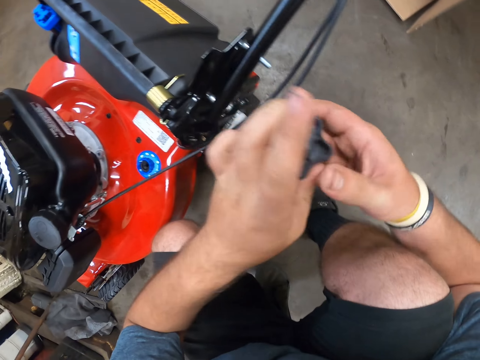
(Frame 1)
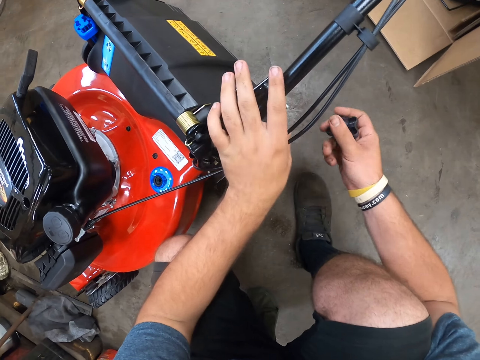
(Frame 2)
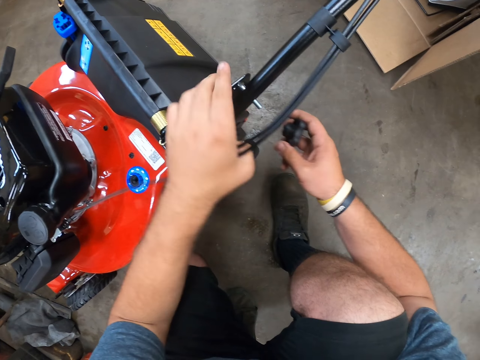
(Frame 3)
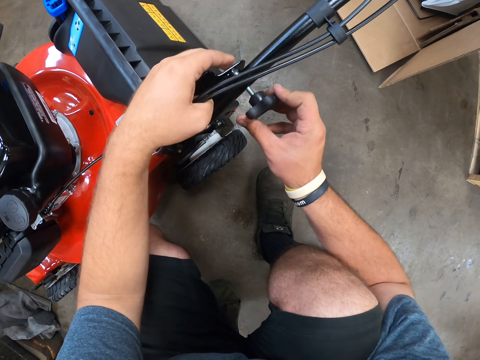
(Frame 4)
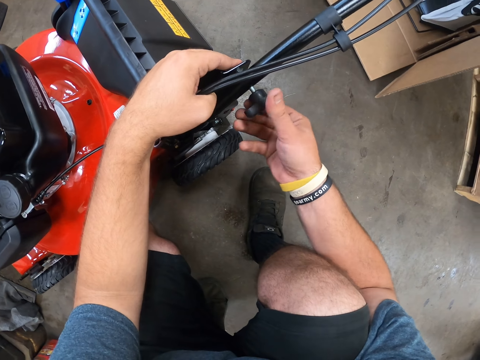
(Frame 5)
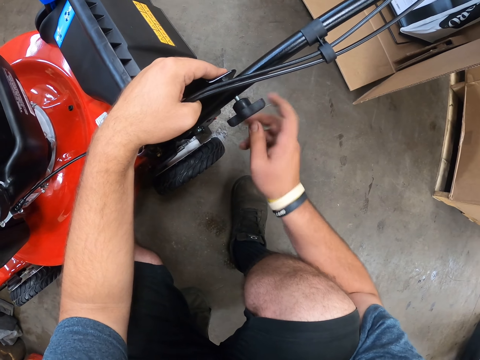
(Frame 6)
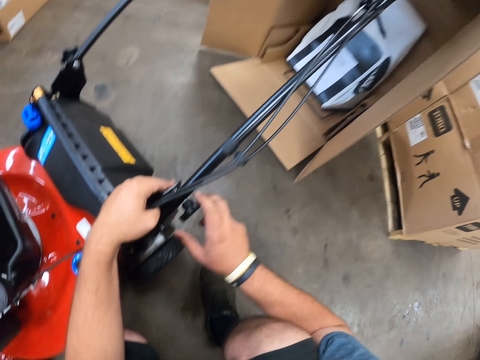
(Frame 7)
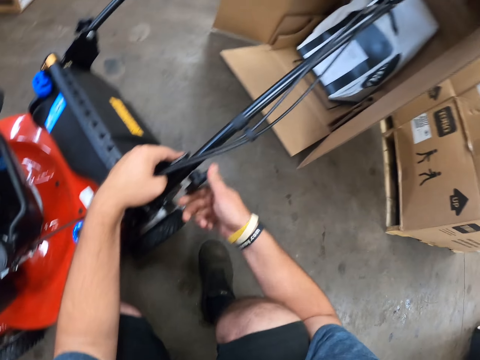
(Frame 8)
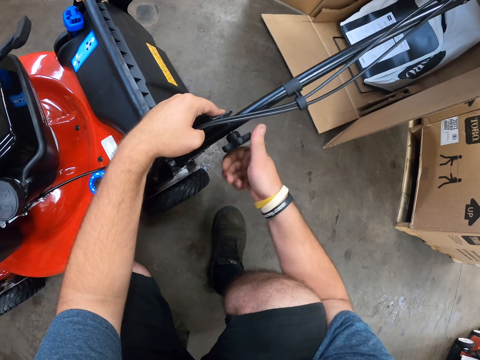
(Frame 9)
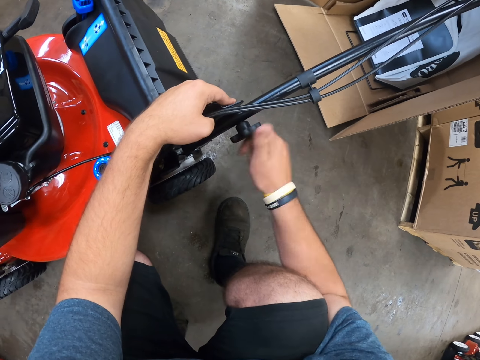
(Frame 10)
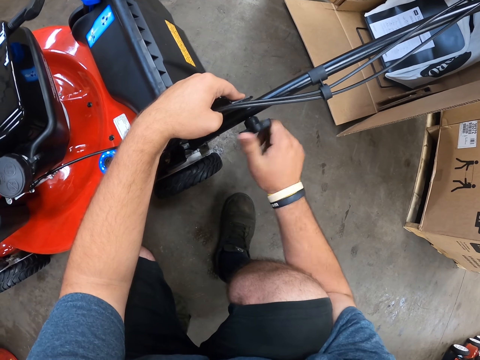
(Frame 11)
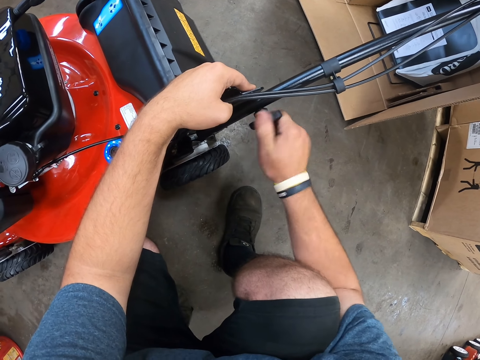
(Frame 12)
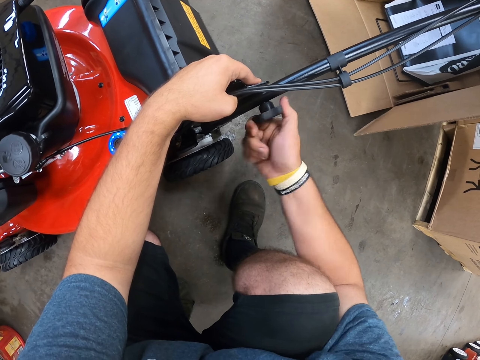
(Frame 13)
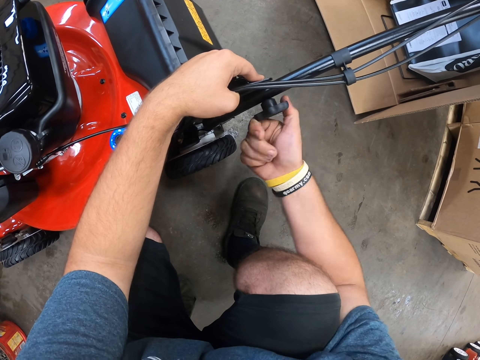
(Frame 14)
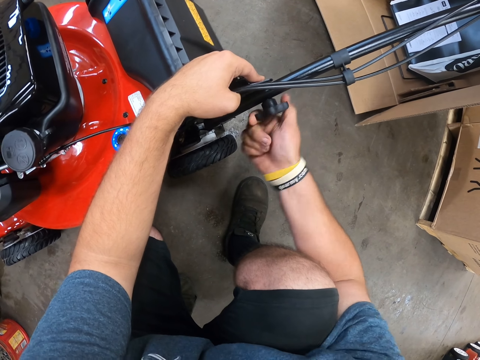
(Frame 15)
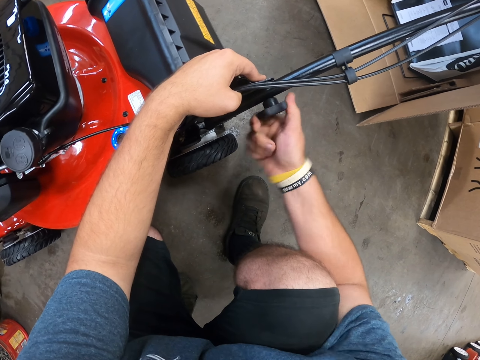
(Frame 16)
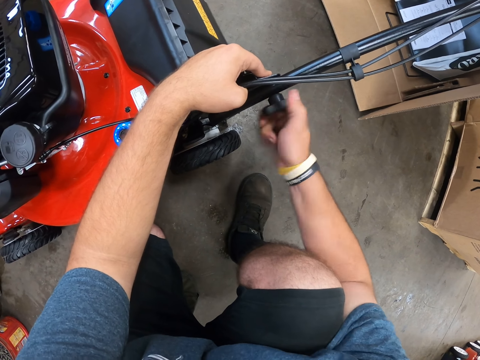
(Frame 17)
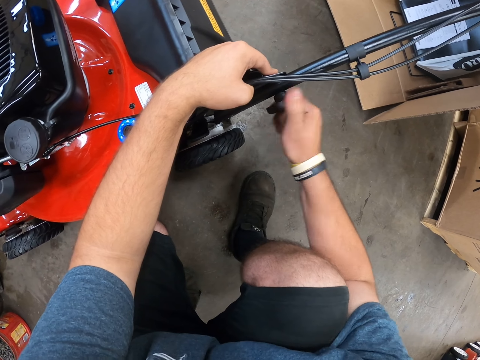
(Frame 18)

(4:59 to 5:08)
The camera wearer tightens the screw on the bolt with their hand.

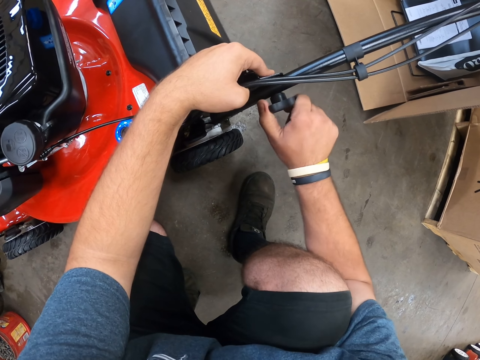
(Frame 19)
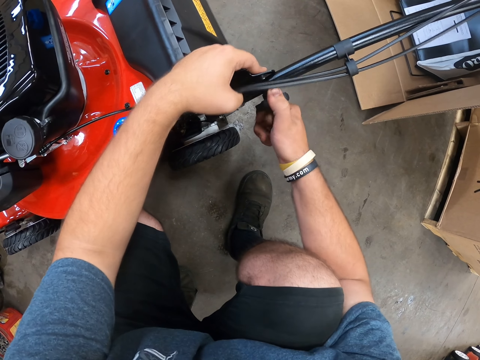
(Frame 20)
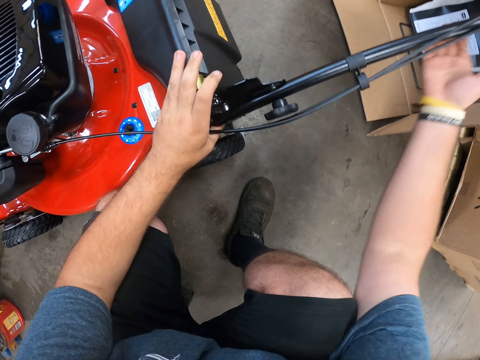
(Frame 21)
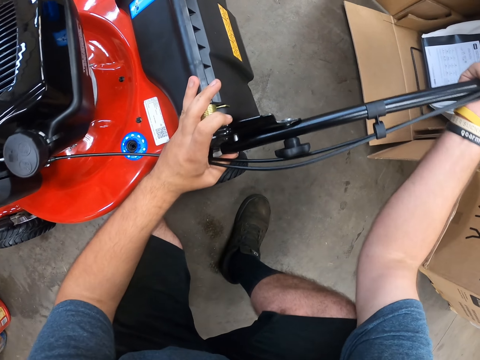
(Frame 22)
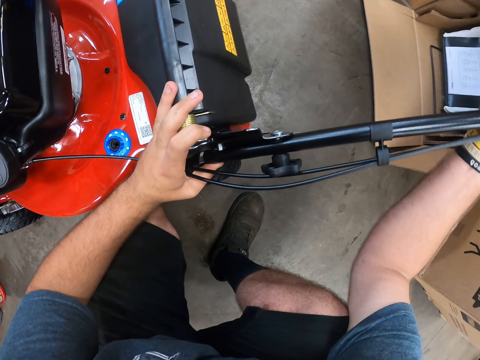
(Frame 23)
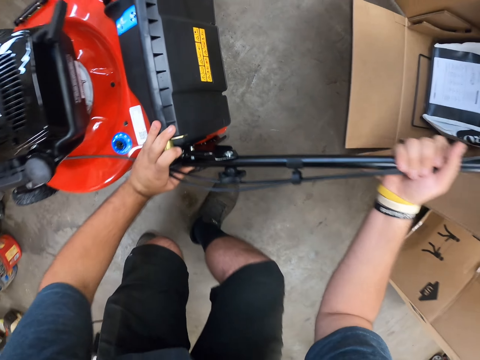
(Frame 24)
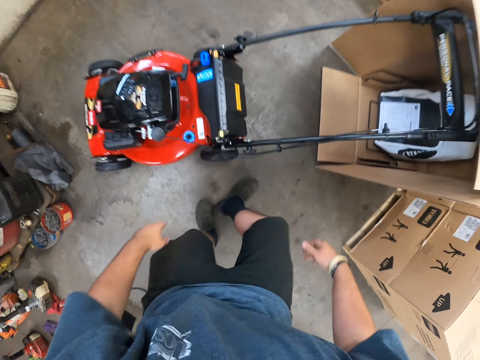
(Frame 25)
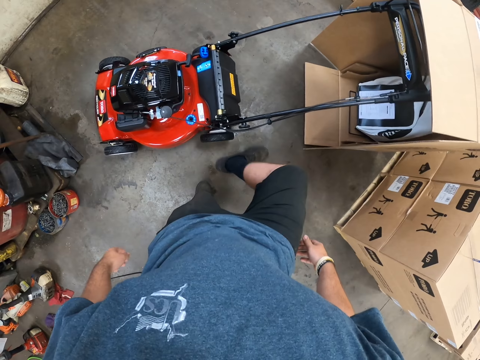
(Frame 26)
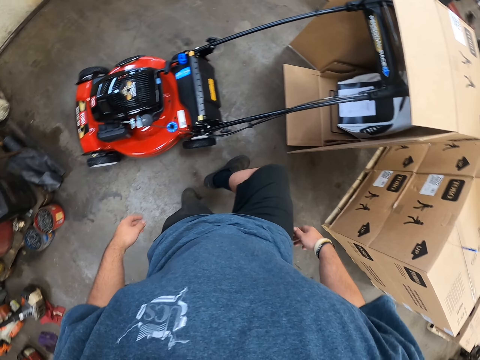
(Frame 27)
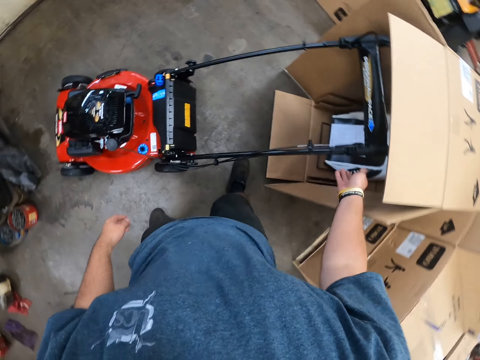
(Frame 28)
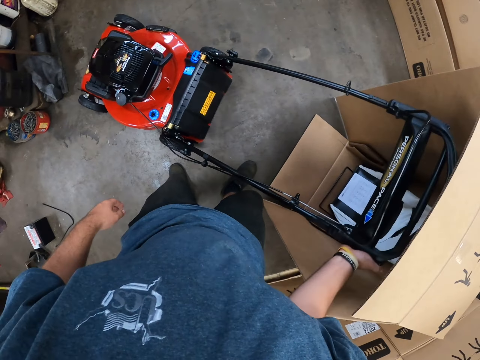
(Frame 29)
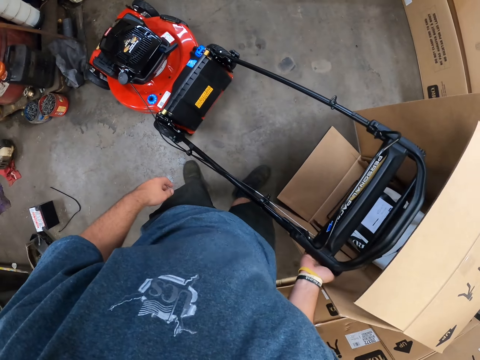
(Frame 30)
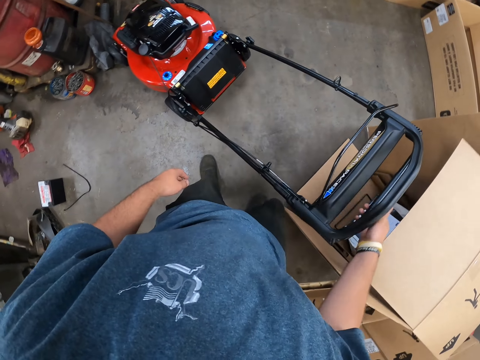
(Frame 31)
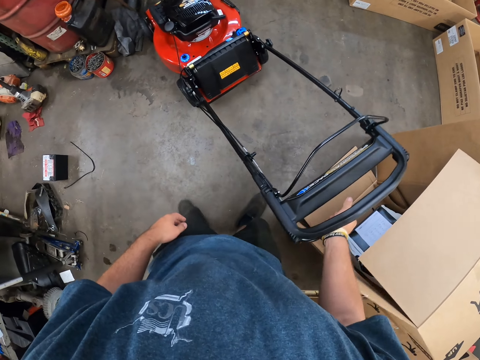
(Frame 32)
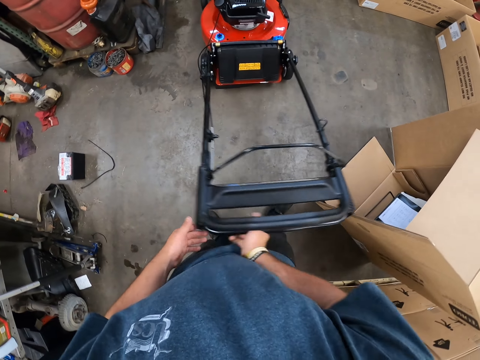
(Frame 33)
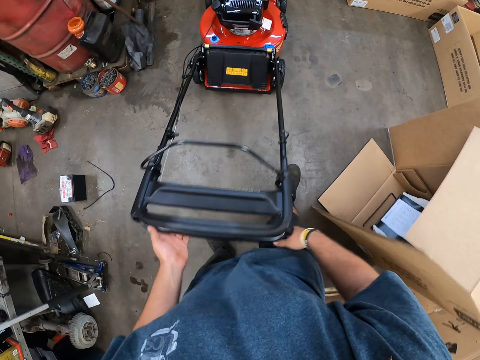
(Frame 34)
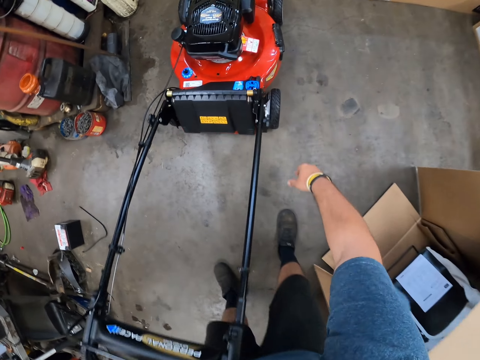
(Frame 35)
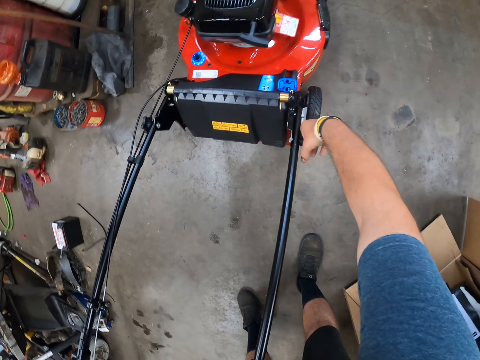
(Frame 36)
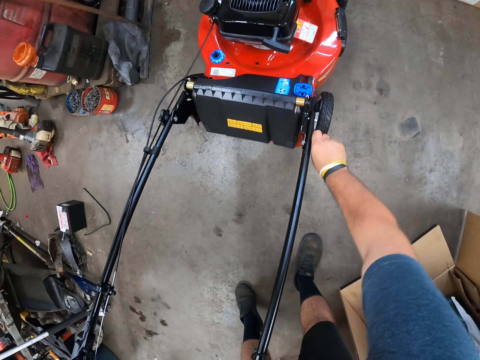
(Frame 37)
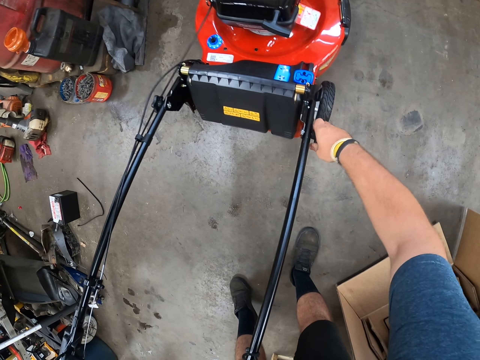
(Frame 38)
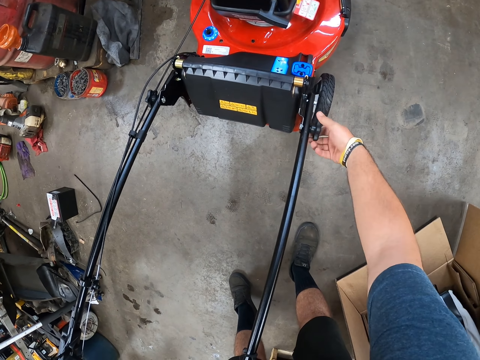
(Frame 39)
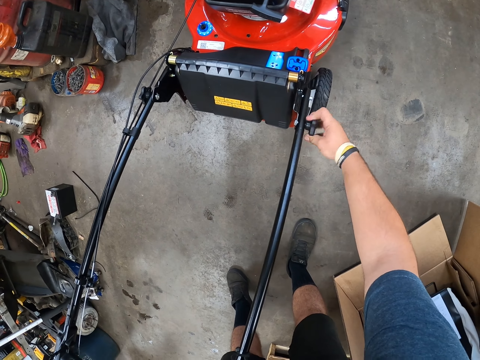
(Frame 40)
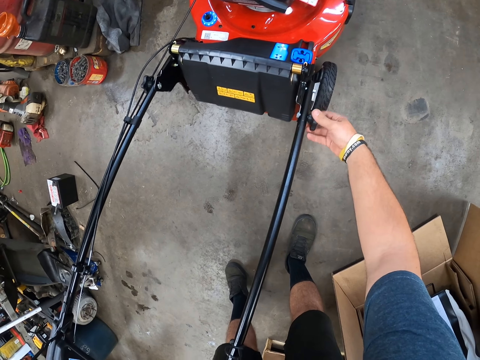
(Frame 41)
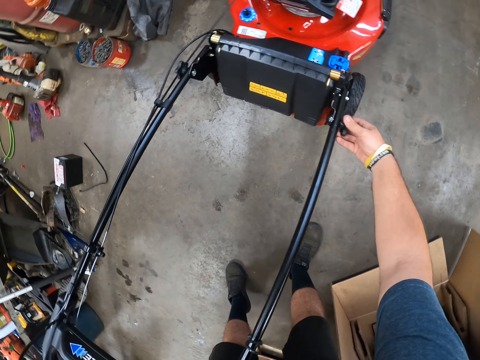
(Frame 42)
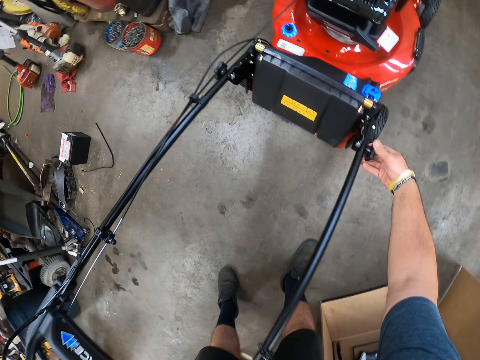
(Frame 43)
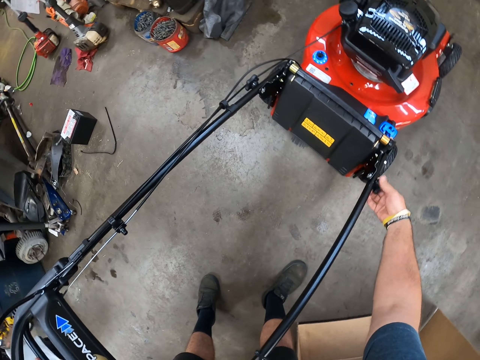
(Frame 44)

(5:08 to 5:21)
The camera wearer holds the lawn mower handle. They hit the lawn mower with their leg or hands. They shake the lawn mower handle. They hold the lawn mower. They push the lawn mower. They turn the lawn mower. They tighten the lawn mower with their hands. They loosen the knob.

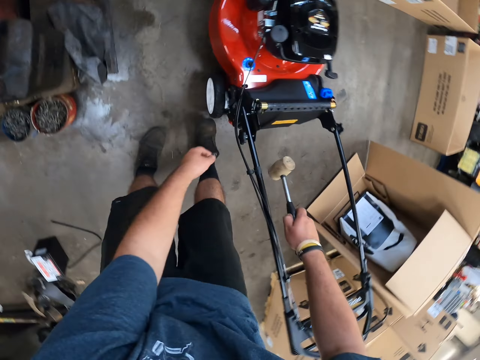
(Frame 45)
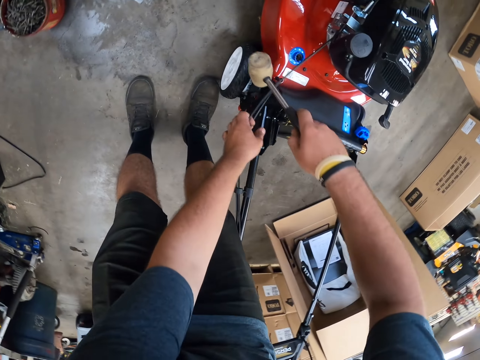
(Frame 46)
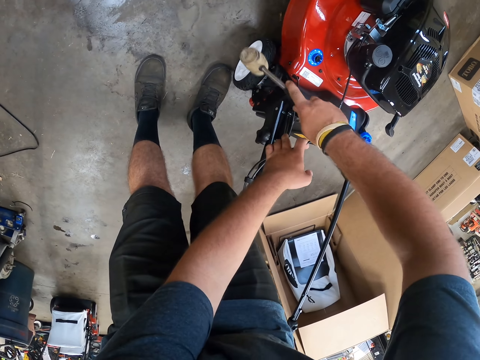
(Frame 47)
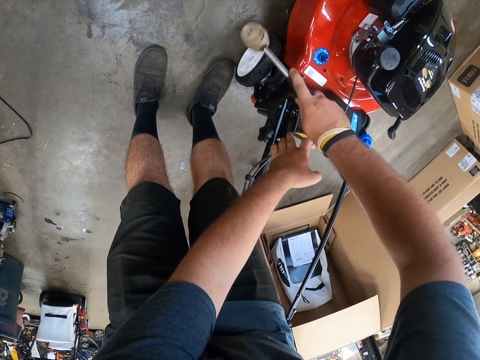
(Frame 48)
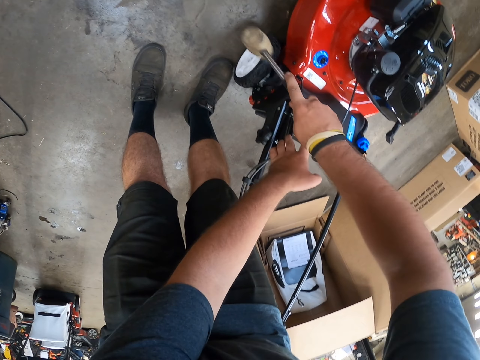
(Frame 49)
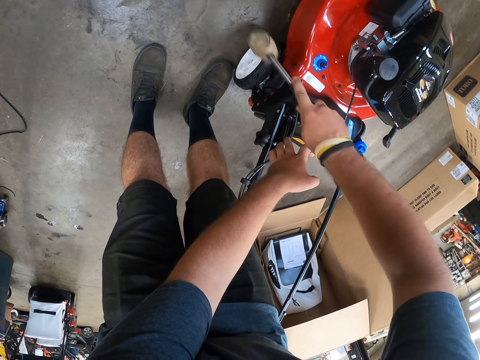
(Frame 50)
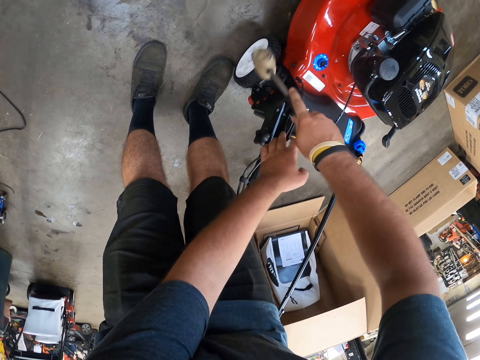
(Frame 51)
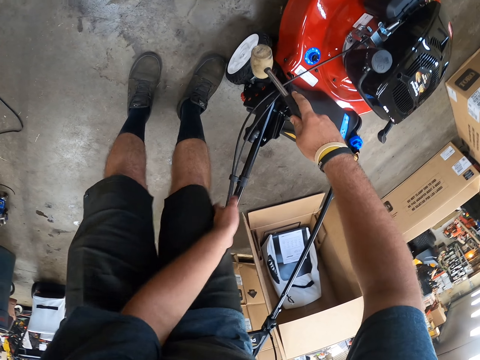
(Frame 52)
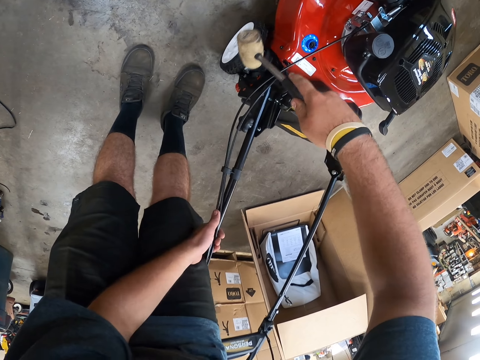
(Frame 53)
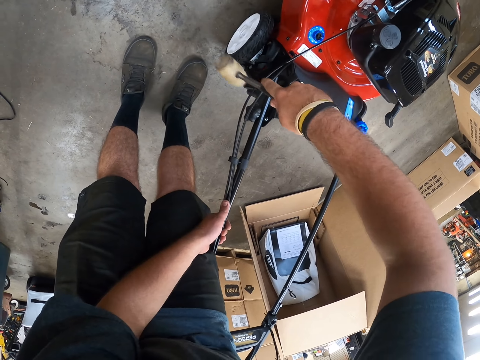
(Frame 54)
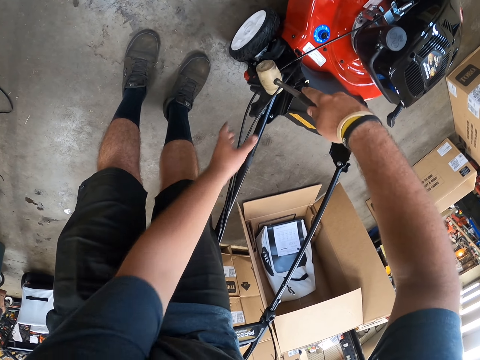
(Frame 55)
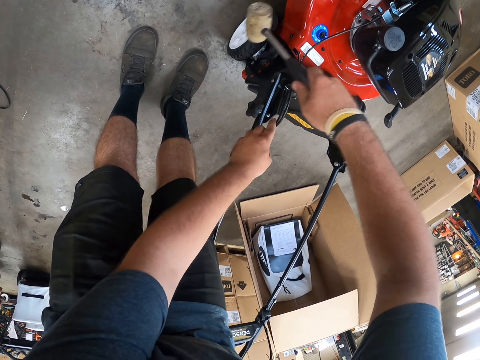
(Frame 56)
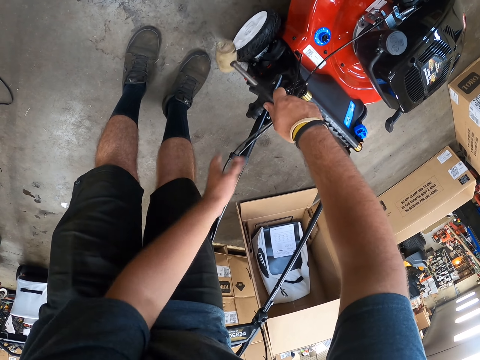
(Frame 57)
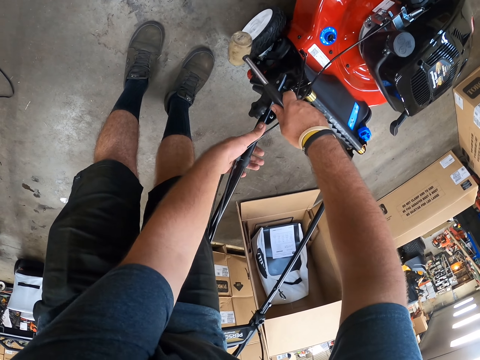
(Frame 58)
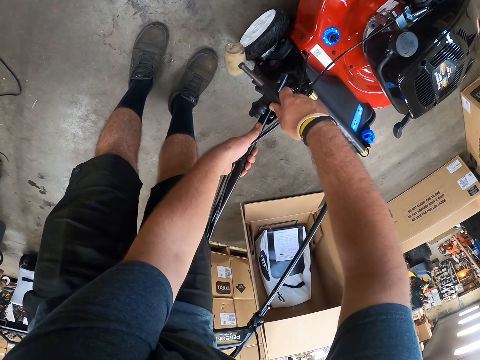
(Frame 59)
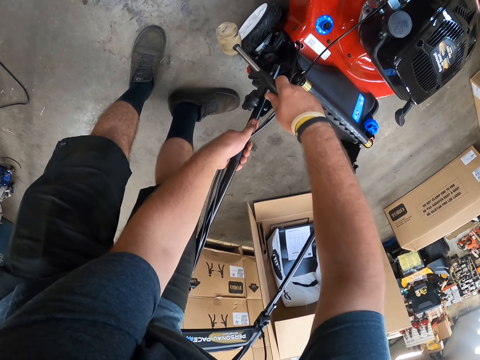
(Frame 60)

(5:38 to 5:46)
The camera wearer hits the lawn mower handle with the mallet. They hold the lawn mower.
